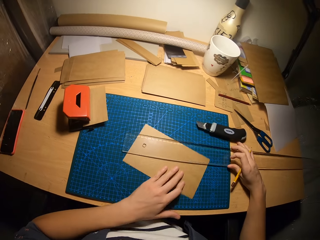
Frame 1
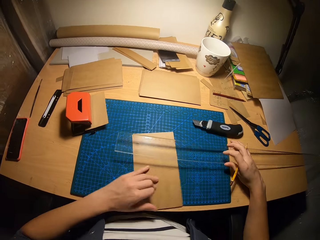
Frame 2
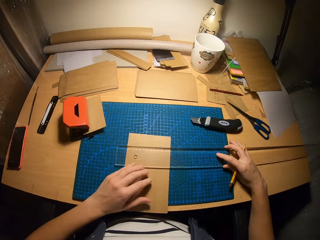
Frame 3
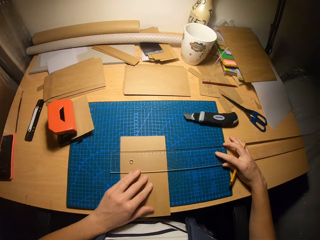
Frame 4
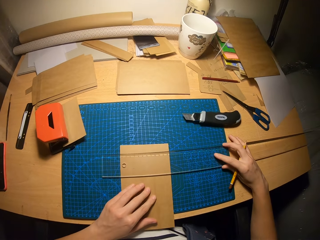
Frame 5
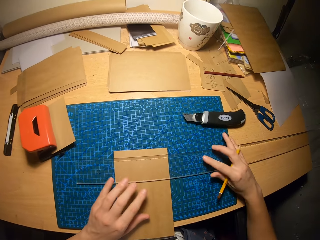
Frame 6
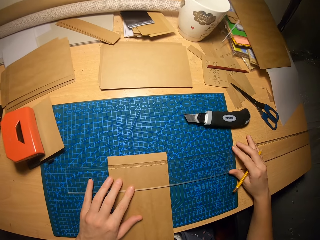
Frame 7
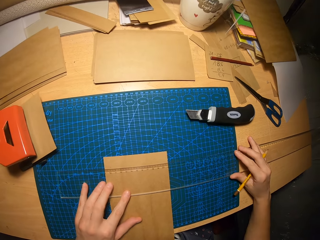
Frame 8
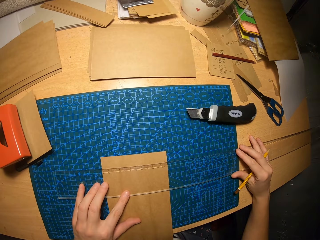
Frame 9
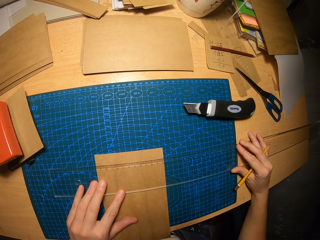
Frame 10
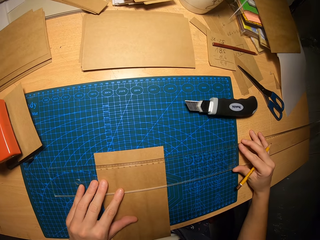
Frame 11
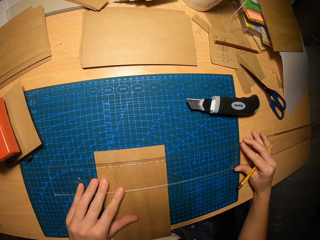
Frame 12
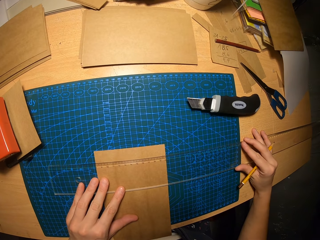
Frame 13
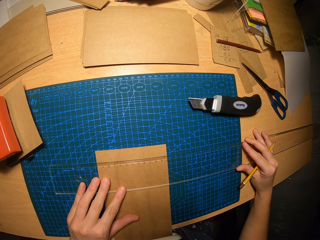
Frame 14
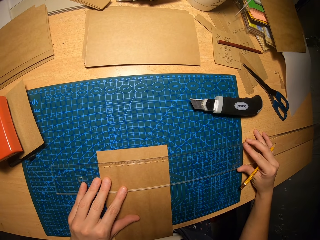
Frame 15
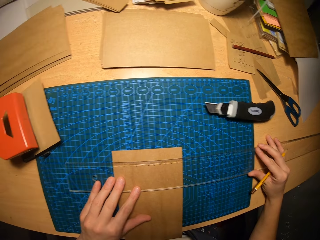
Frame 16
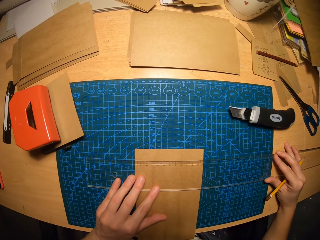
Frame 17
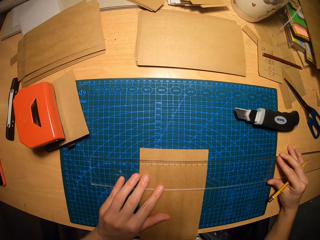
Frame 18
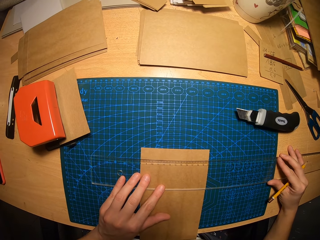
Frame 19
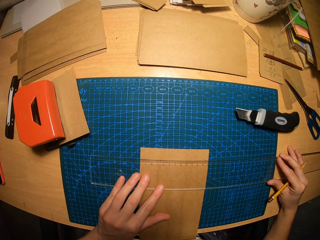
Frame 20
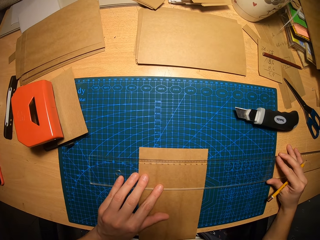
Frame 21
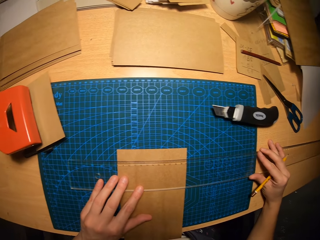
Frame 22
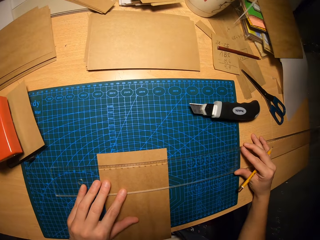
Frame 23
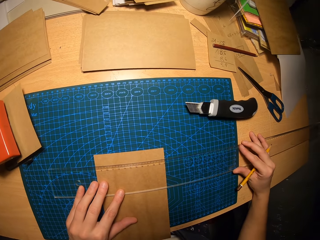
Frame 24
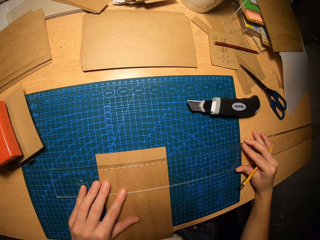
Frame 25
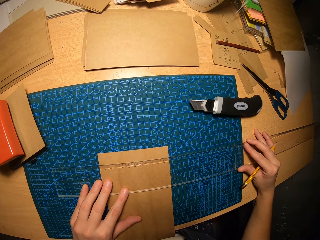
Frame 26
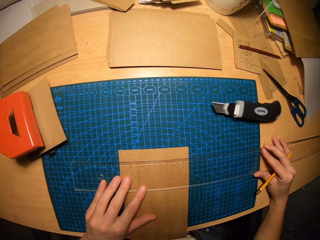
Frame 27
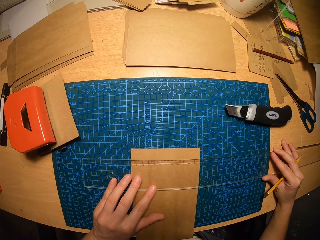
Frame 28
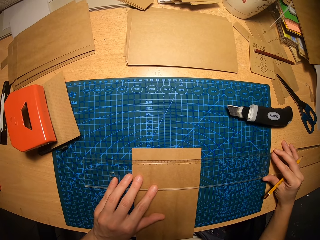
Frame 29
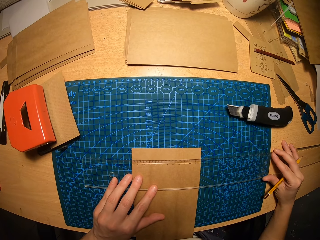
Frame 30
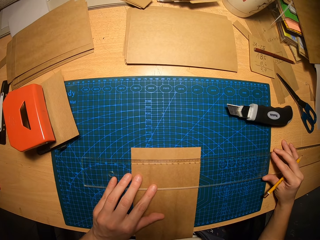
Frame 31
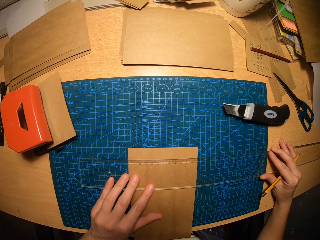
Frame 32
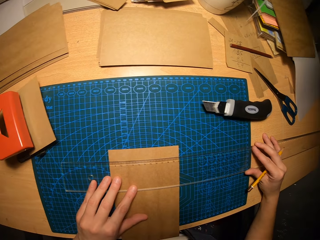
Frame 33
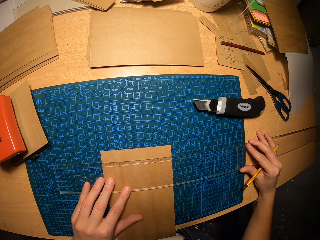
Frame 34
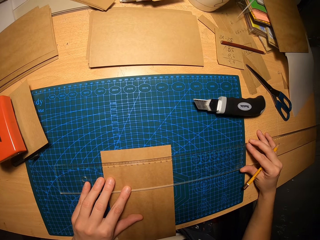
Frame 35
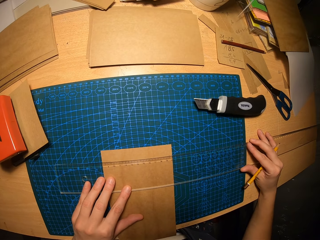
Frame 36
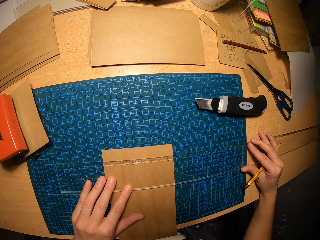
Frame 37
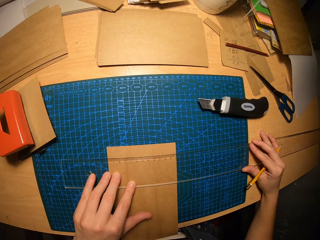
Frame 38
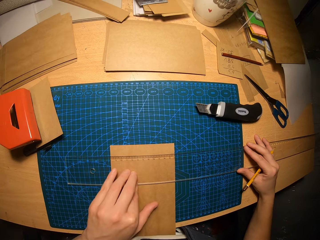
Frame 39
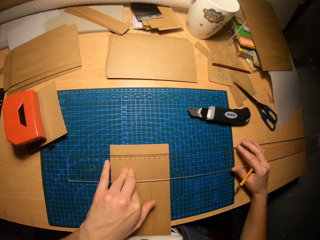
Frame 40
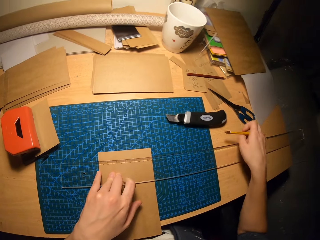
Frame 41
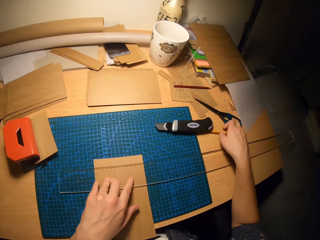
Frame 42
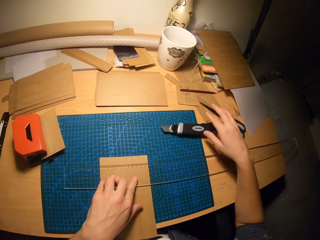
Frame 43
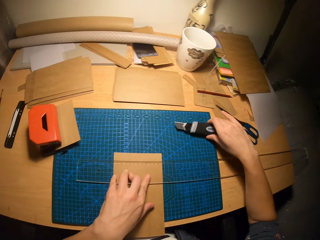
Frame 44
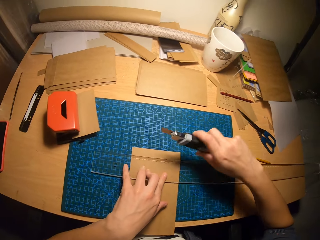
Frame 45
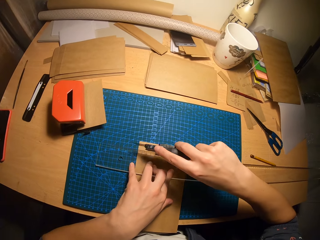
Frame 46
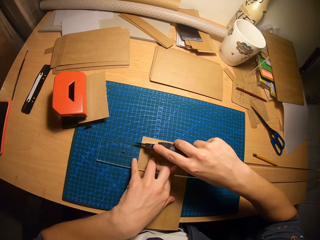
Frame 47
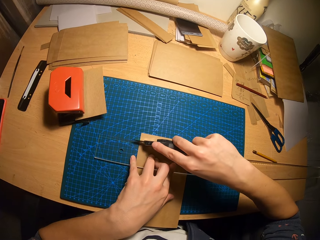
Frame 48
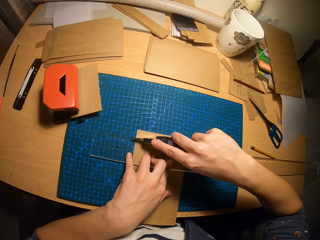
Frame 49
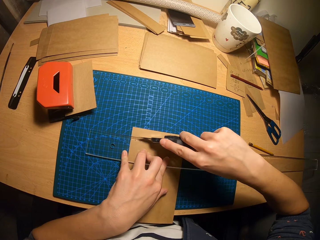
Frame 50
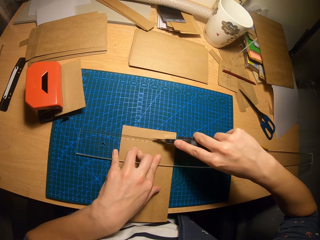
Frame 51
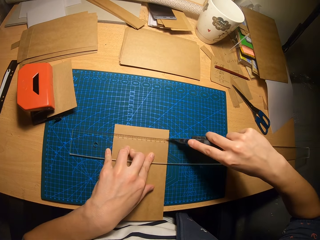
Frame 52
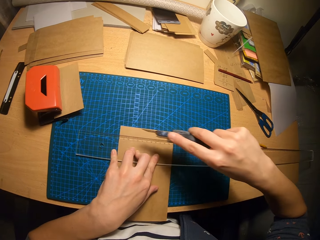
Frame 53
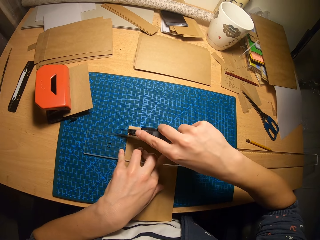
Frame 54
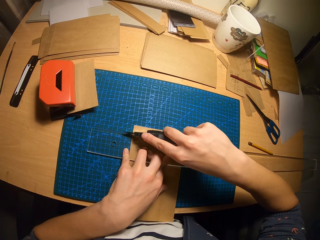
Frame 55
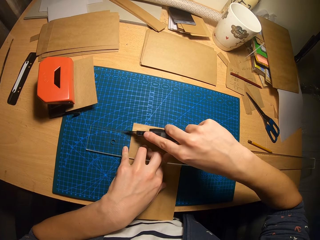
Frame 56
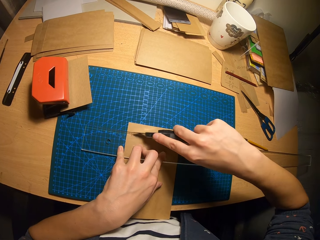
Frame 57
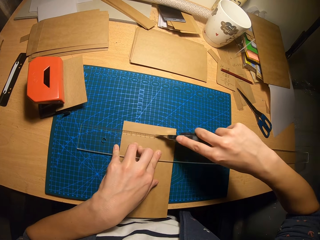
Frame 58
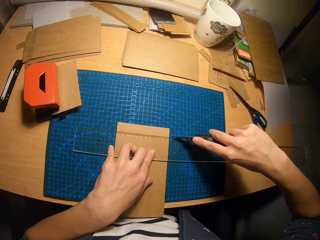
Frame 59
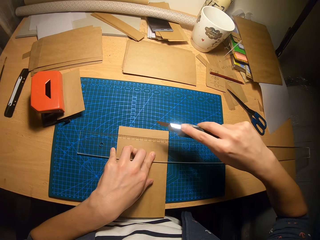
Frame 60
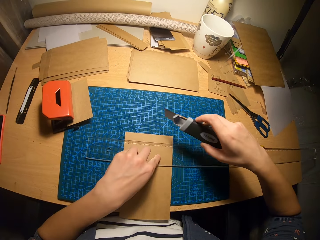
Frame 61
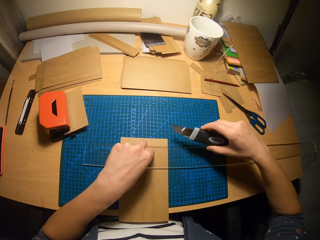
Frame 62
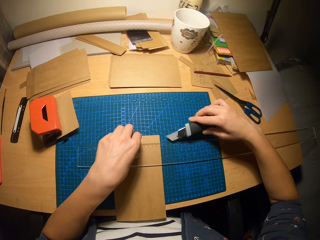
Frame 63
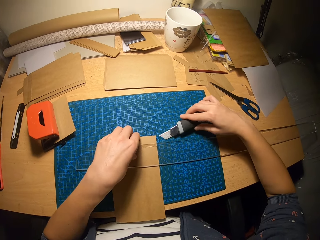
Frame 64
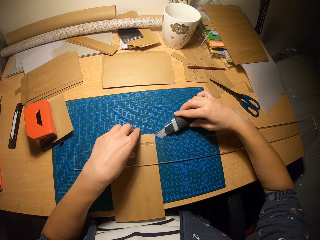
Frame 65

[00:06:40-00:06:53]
The camera wearer picks up the ruler from the table with his right hand. He turns the carton paper on the table with his left hand. He places the ruler on the carton paper. He measures the carton paper with the ruler. He looks at the carton paper. He drops the pencil on the table. He picks up the retractable blade or knife from the table. He moves the retractable blade across the carton paper. He cuts the carton paper with the knife. He moves the retractable blade across the carton paper again.

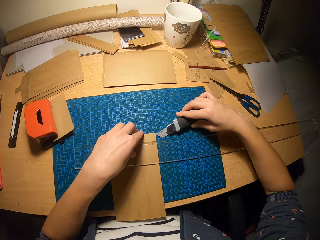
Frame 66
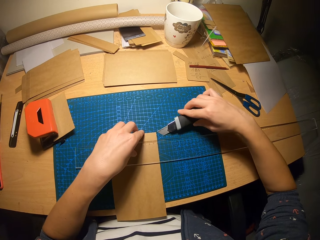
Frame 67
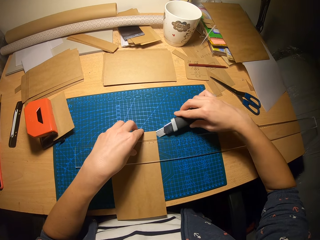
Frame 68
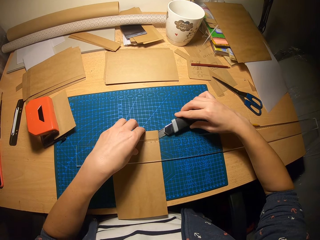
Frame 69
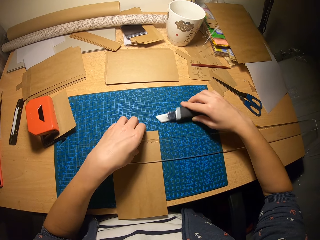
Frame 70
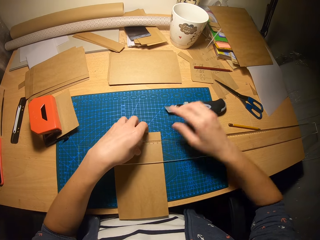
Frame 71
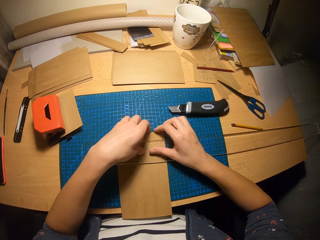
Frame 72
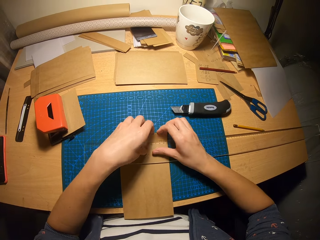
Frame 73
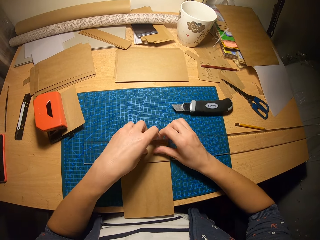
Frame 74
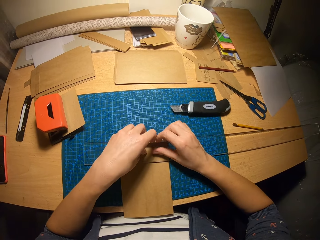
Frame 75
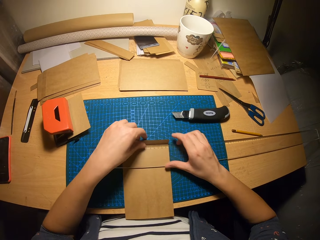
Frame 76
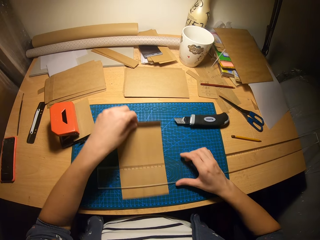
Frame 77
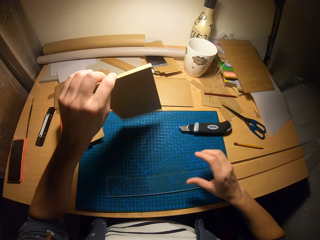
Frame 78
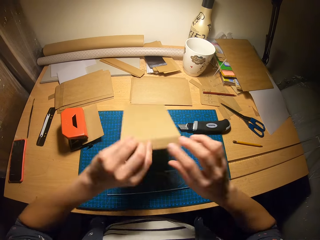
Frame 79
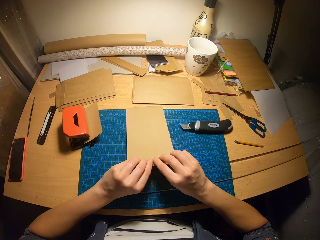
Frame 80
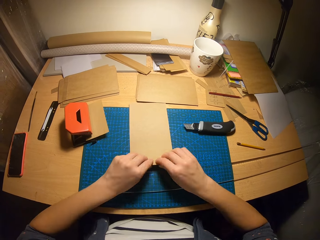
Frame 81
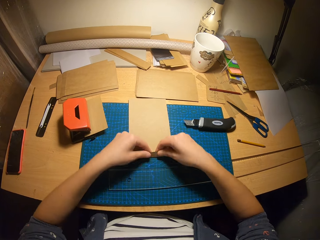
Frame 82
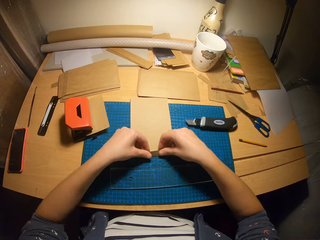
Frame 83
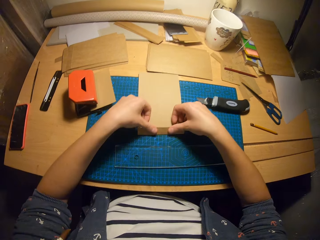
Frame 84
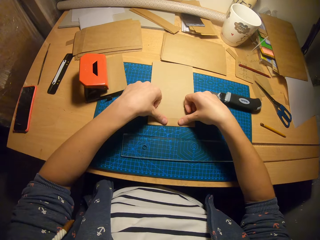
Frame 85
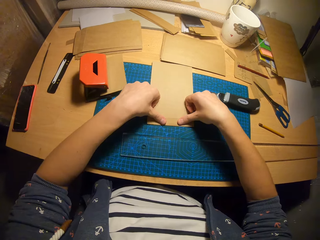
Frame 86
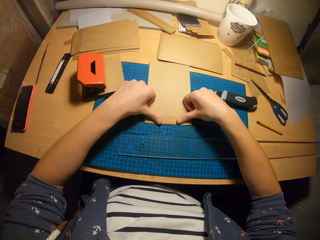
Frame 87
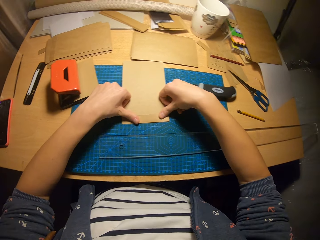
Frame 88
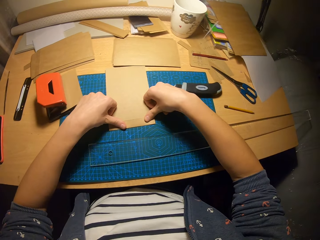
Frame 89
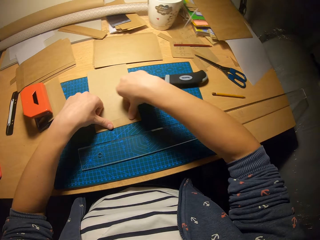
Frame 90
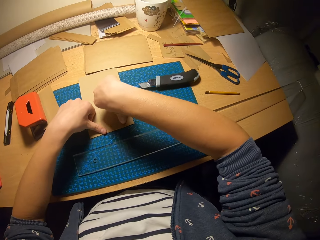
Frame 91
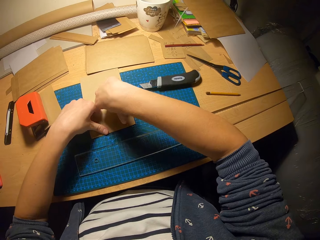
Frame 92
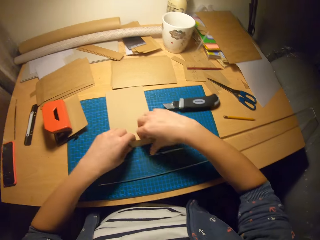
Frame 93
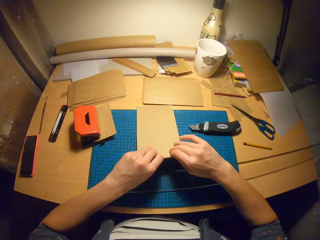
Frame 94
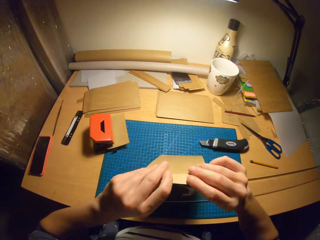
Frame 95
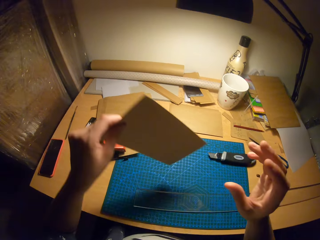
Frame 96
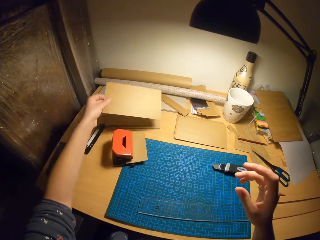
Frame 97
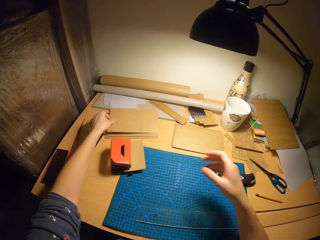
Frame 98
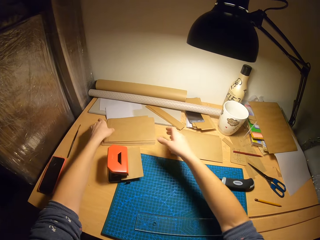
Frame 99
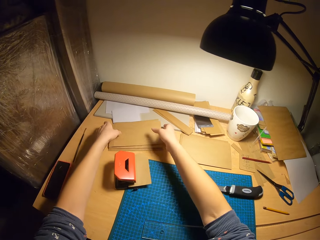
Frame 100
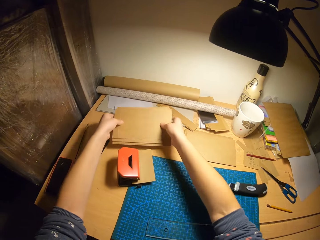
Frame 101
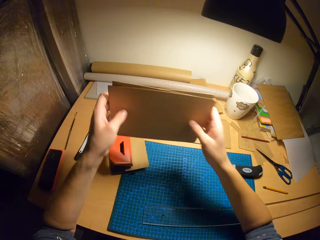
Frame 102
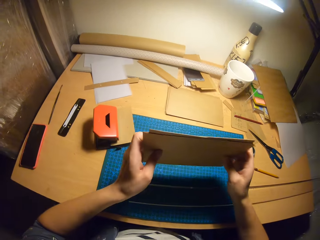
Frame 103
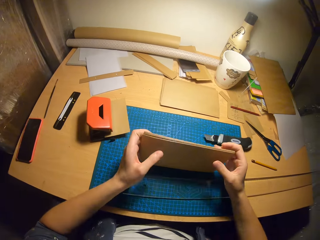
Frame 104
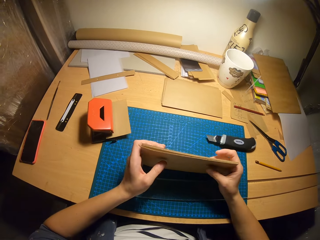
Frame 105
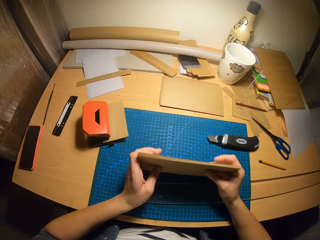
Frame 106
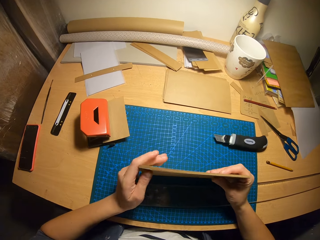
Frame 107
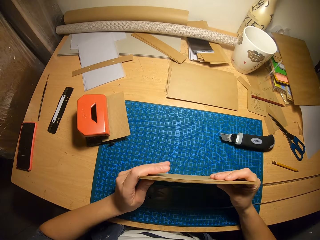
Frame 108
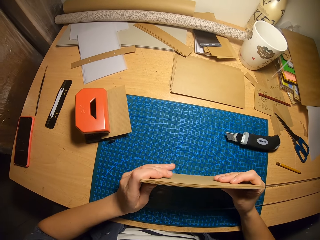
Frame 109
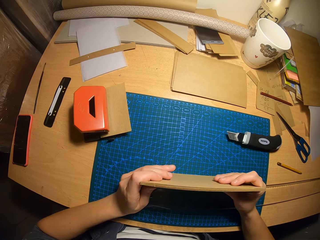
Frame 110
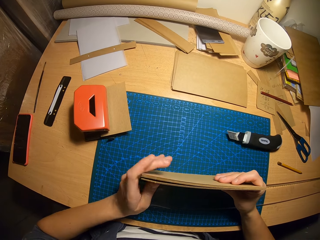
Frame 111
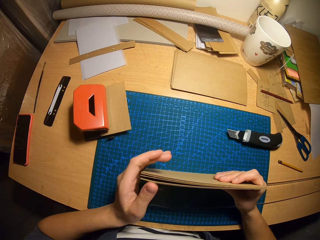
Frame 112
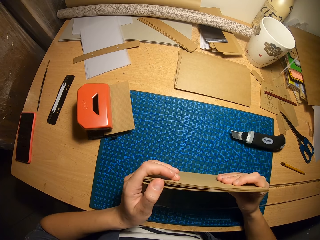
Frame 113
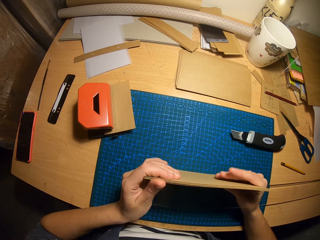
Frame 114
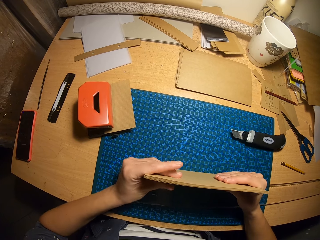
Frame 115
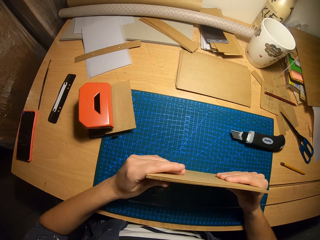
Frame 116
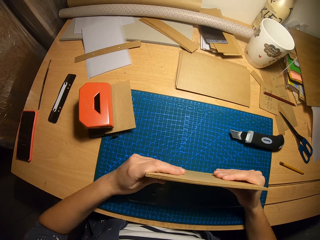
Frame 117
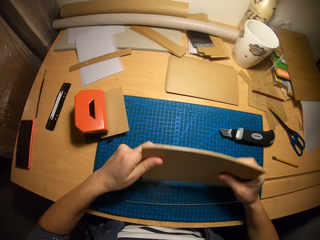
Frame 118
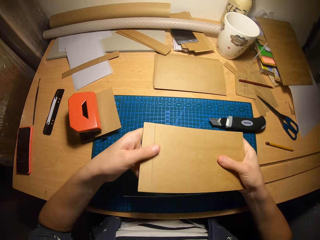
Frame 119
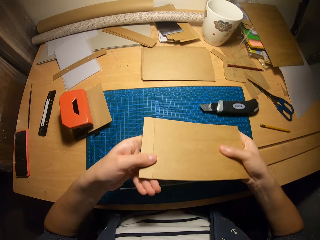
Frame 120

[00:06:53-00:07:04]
The camera wearer raises the top of the carton paper with the retractable blade and his left hand. He folds the carton paper. He drops the retractable blade on the table. He raises the top of the carton paper with his hands. He removes the carton paper from under the ruler. He flips the carton paper on the table. He bends the bottom of the carton paper. He picks the carton paper from the table and drops the carton paper on a pile of carton papers. He picks up the pile of carton papers. He arranges the carton papers. He hits the pile of carton papers on the table.
